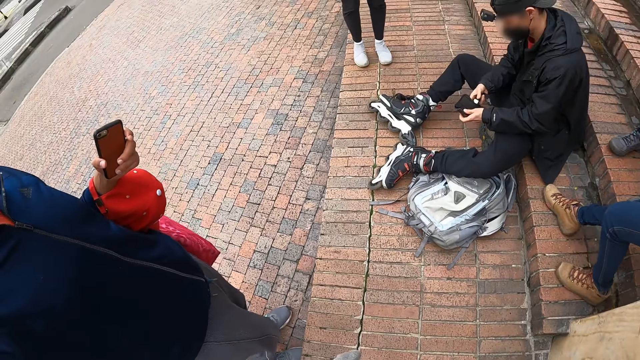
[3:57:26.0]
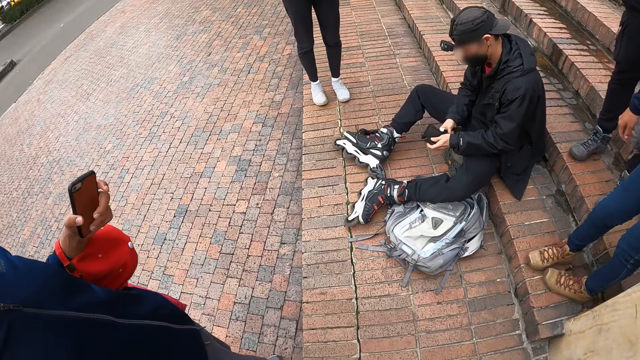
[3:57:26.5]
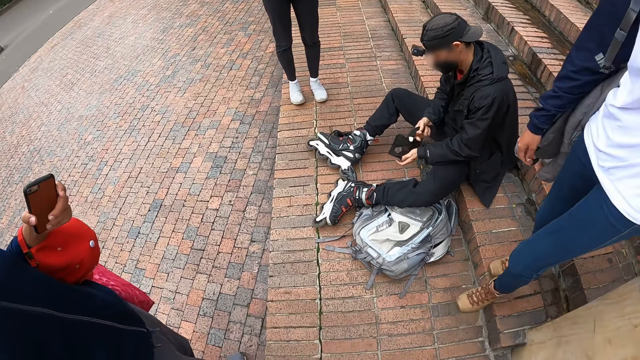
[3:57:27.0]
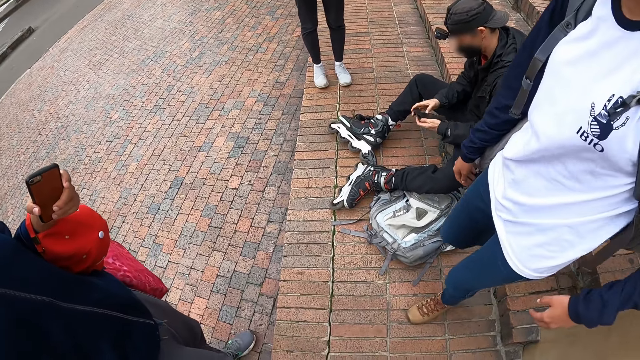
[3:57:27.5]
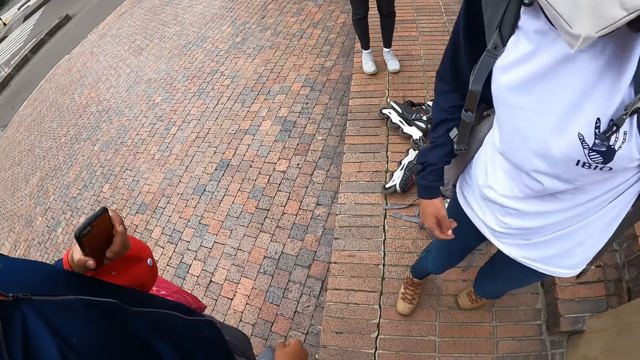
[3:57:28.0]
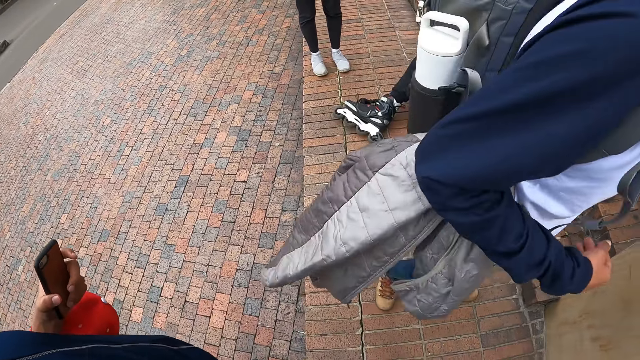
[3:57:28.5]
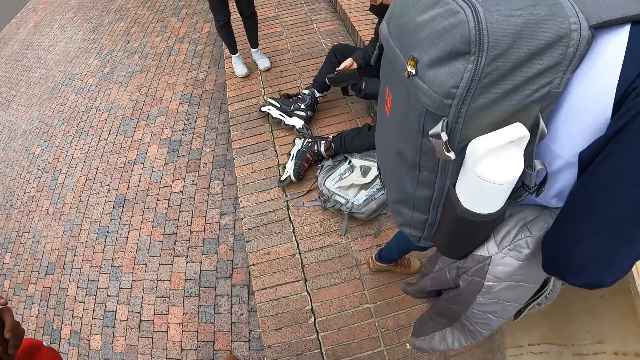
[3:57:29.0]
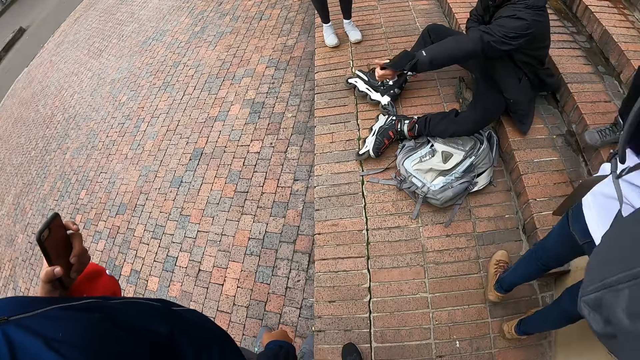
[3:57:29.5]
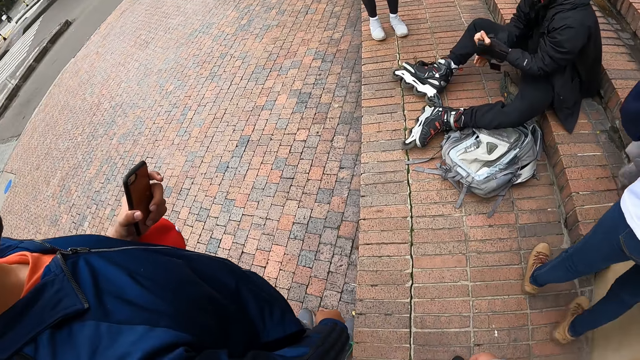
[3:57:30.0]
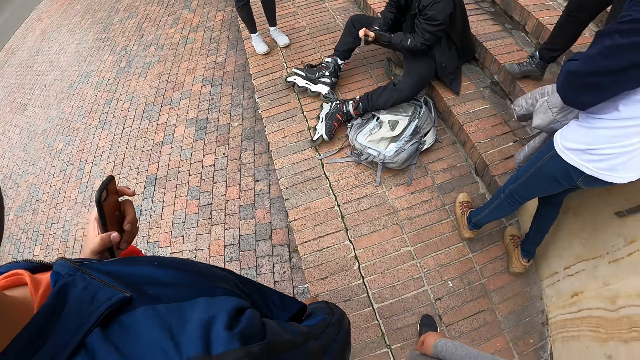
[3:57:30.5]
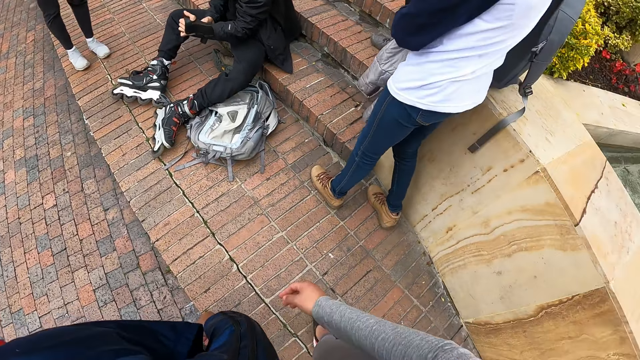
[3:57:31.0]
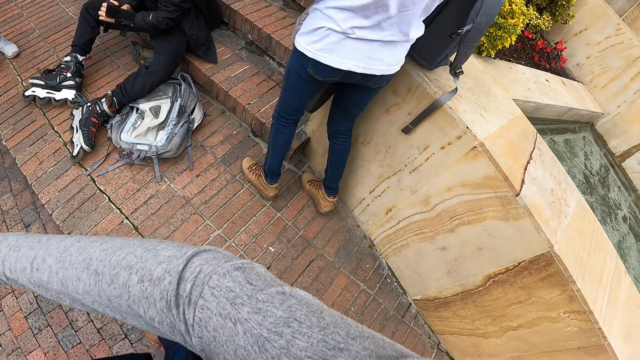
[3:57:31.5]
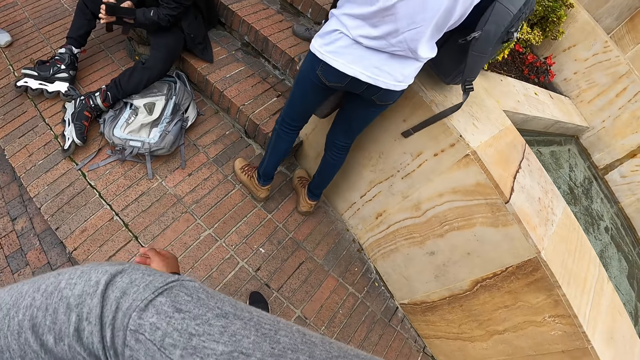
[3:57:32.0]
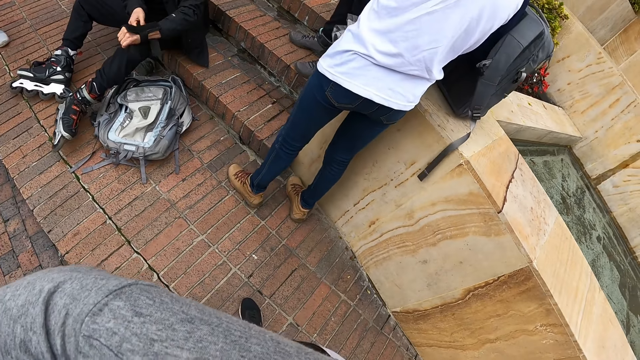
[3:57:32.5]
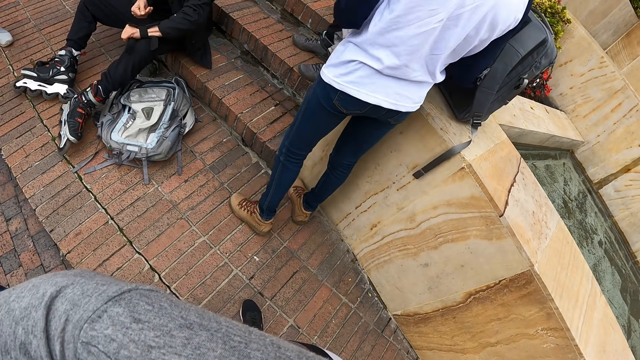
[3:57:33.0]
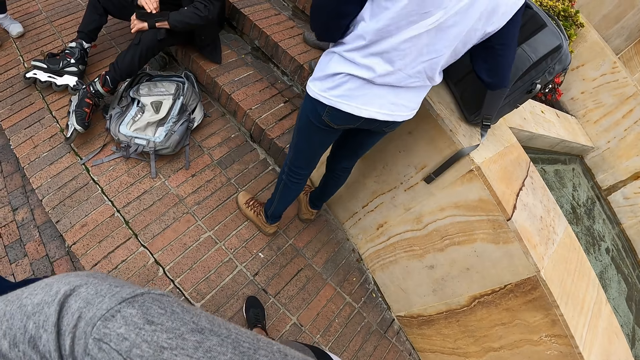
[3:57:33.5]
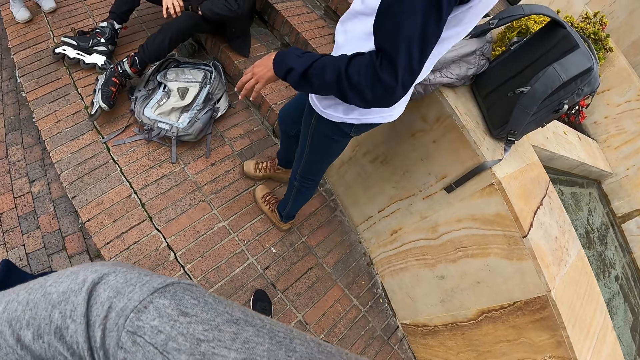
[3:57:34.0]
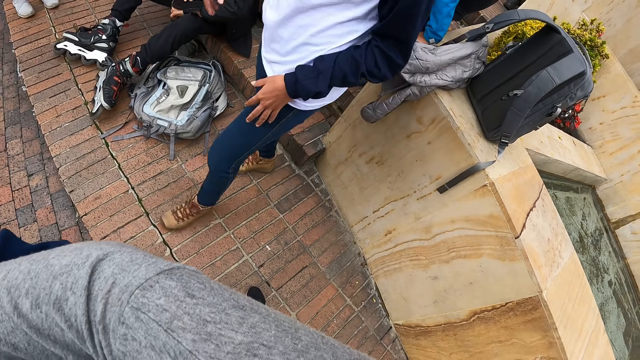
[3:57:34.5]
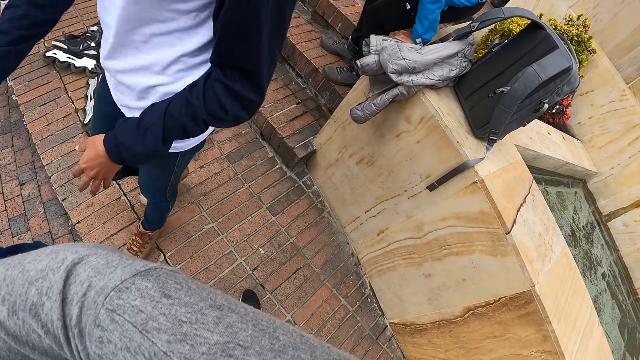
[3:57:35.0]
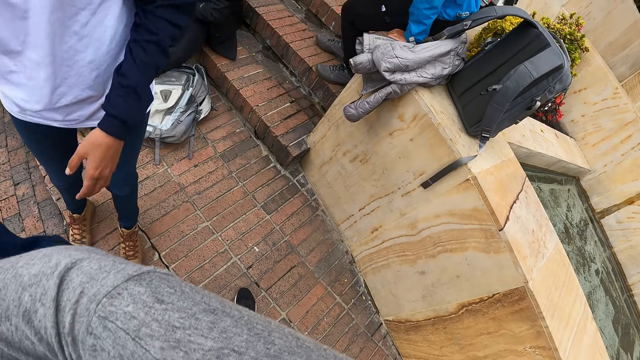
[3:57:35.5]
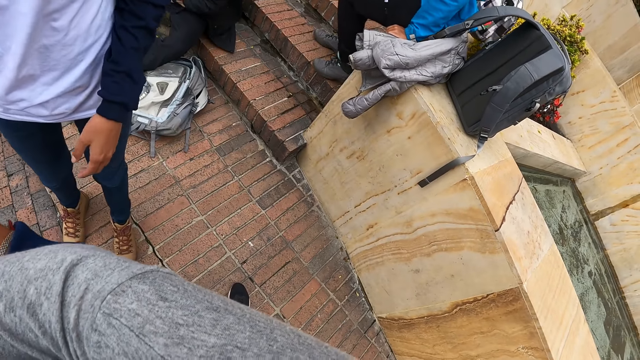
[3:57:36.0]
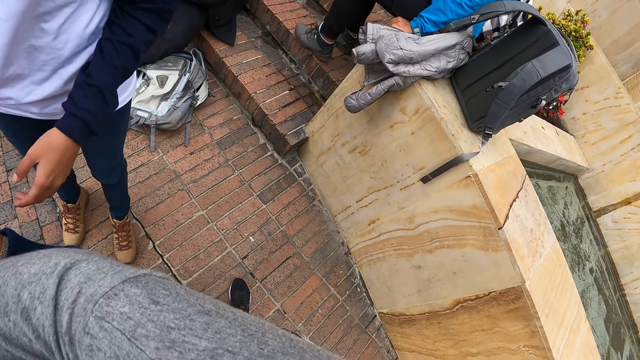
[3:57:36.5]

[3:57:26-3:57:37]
A lady walks. A man wears the wrist pad on his left hand with his right hand. The camera wearer holds another man. The lady walks.

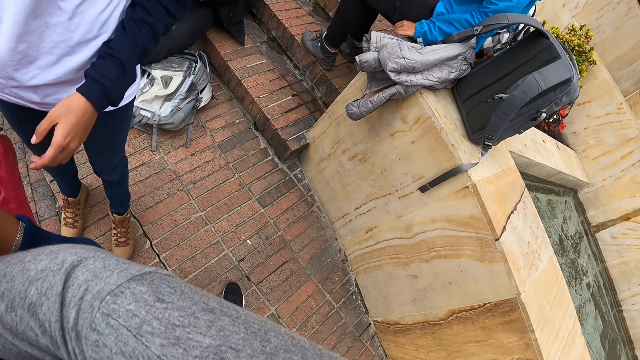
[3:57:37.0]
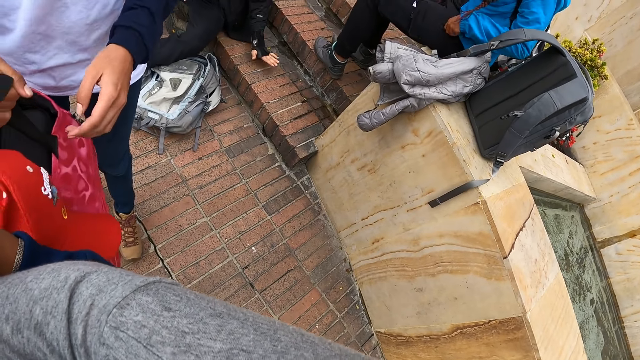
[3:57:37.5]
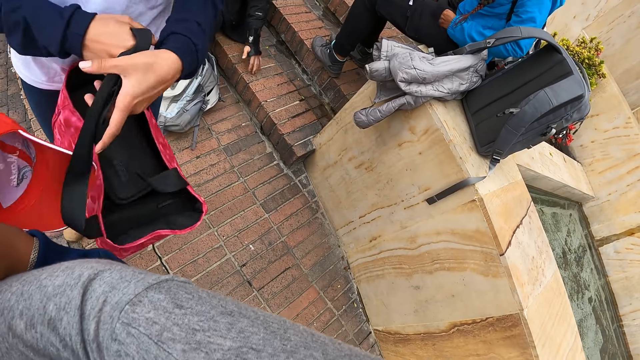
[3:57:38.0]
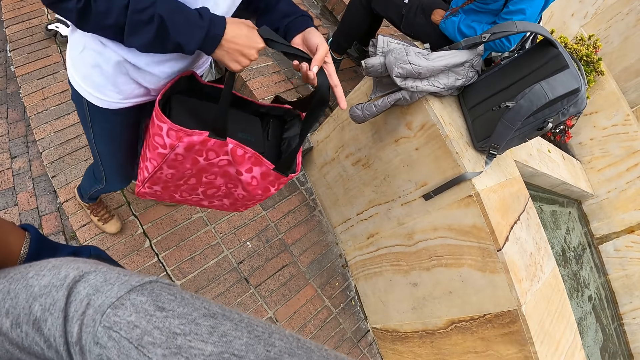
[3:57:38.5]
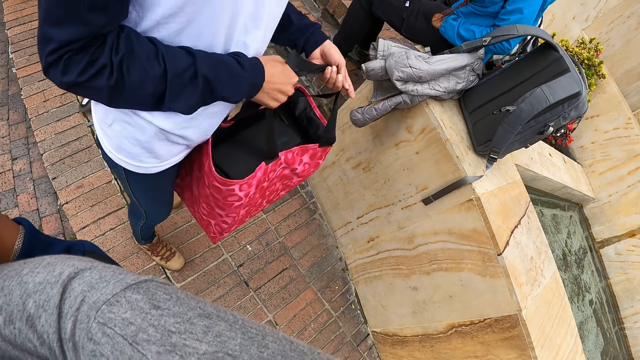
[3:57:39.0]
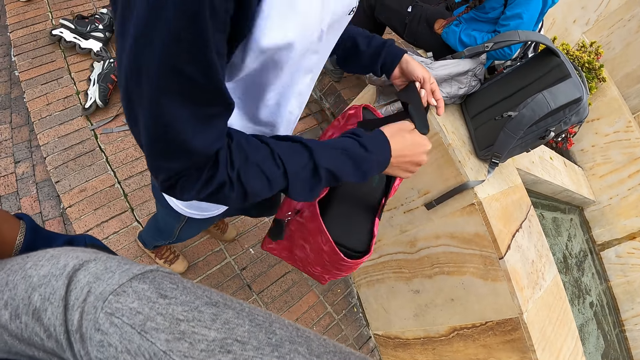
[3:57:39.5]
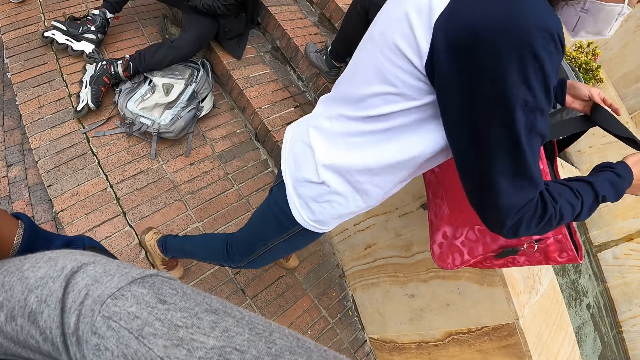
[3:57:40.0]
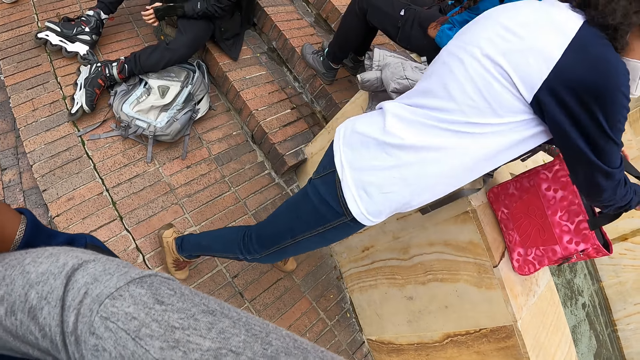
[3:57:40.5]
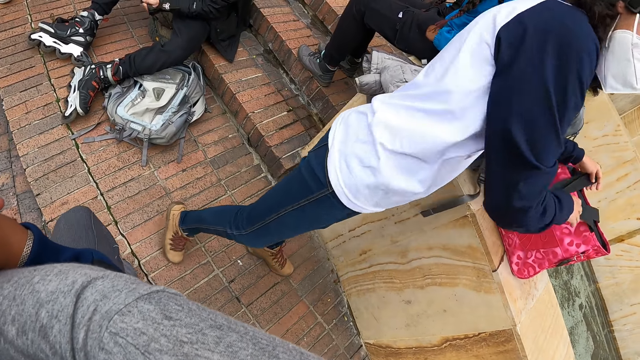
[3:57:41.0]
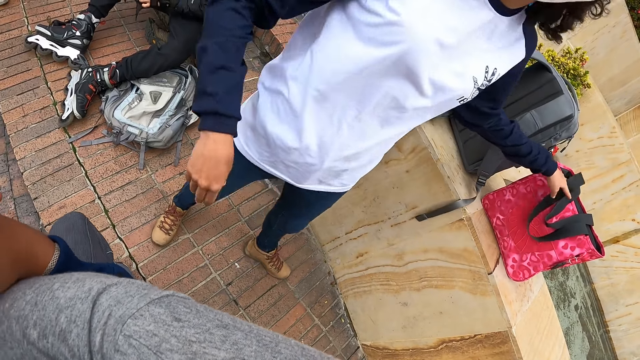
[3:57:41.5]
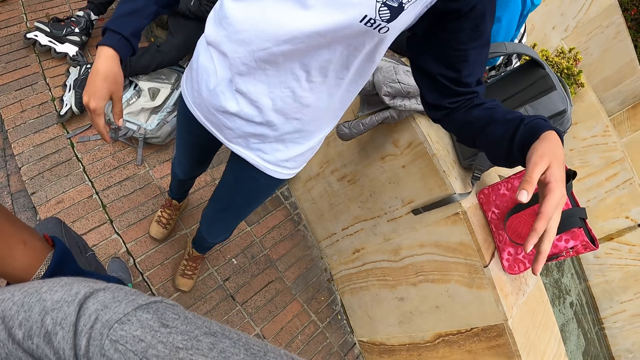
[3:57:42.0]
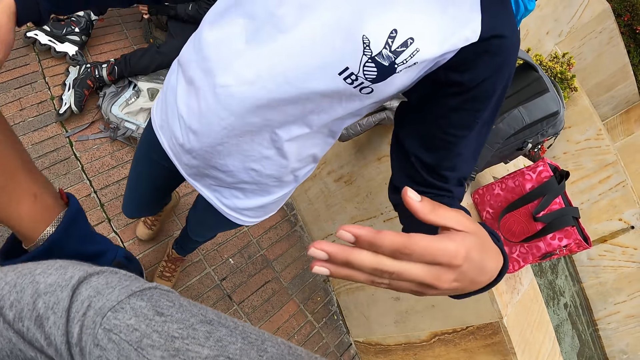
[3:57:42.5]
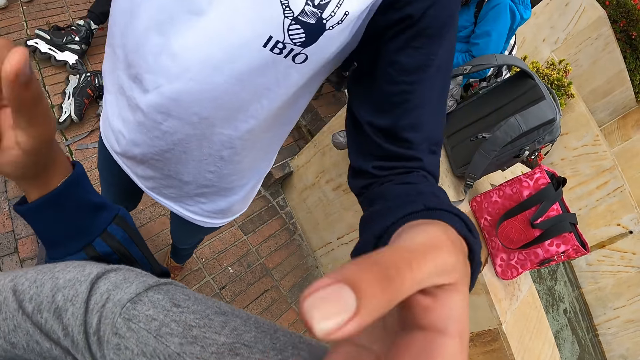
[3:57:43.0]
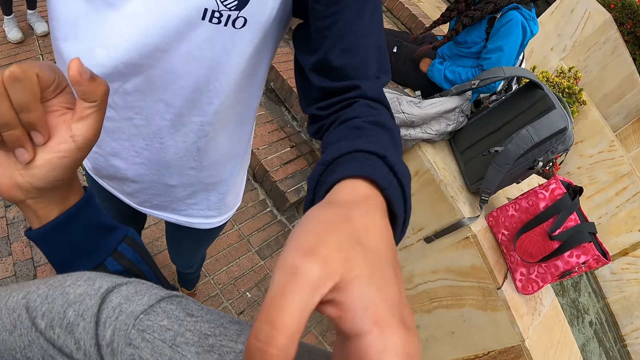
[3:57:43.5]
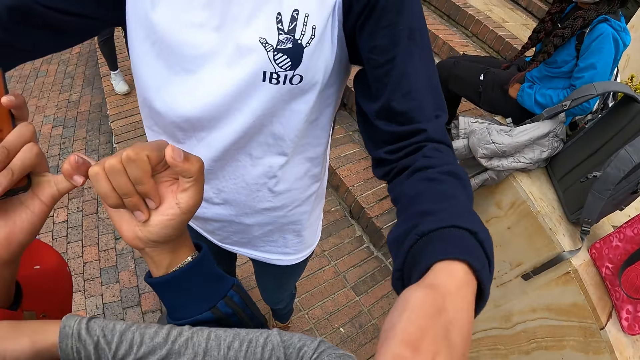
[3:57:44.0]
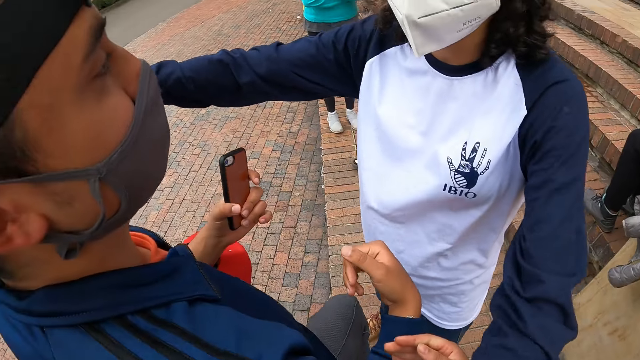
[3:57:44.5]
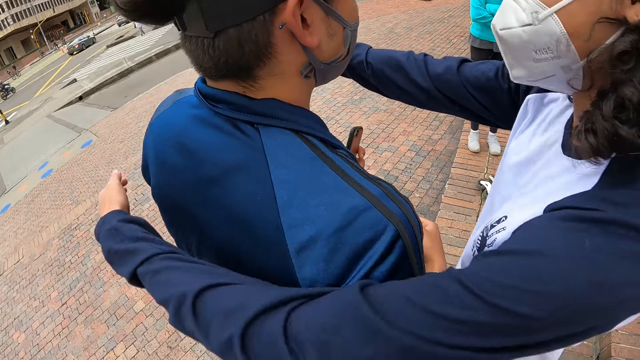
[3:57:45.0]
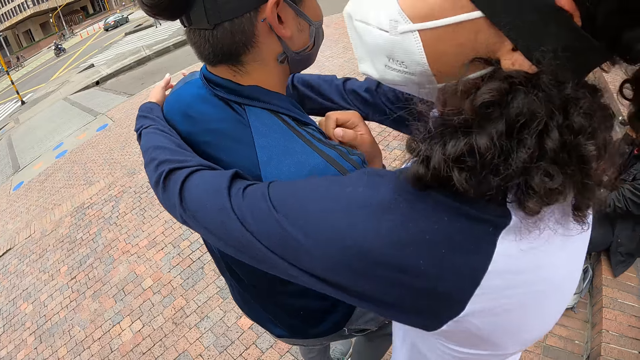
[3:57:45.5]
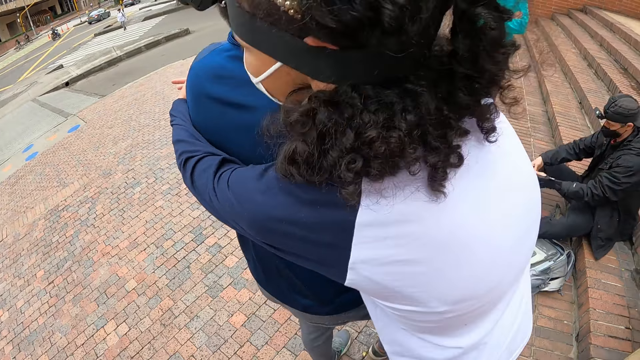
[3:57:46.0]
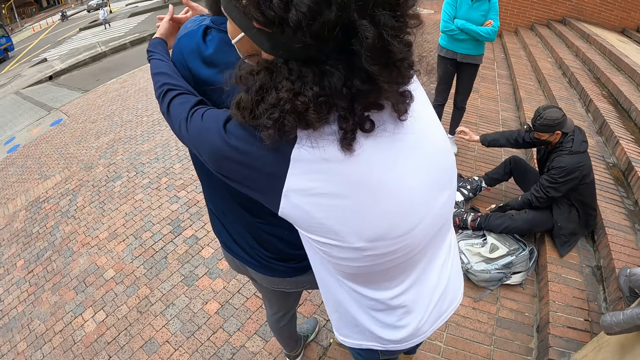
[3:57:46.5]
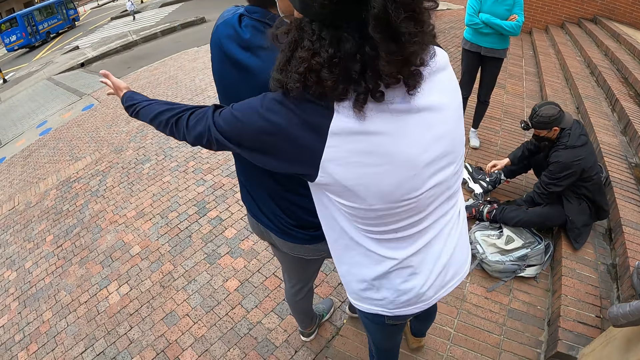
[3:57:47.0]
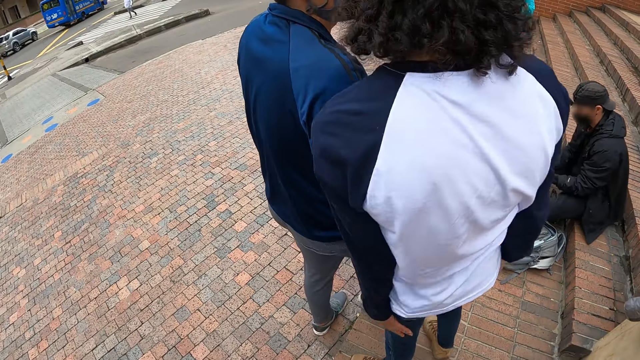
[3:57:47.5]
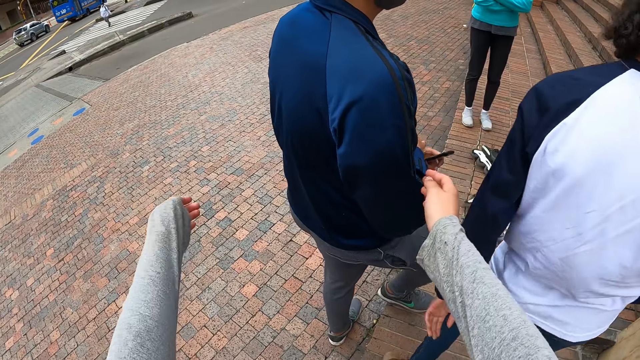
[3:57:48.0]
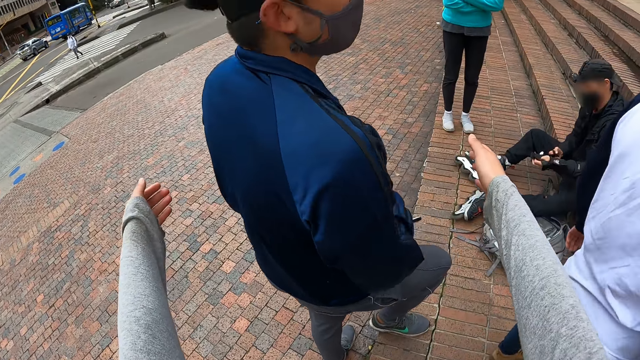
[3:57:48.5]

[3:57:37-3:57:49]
A woman collects a bag from a man with her right hand. The woman holds the bag with both hands. She drops the bag on a pavement or wall. The woman touches the camera wearer. The woman hugs the man. Another man picks the other glove.
